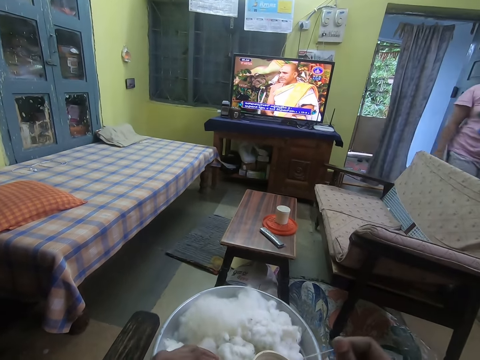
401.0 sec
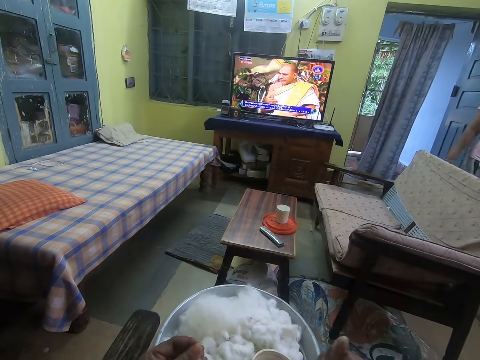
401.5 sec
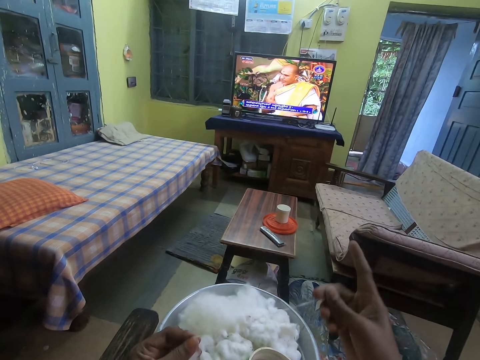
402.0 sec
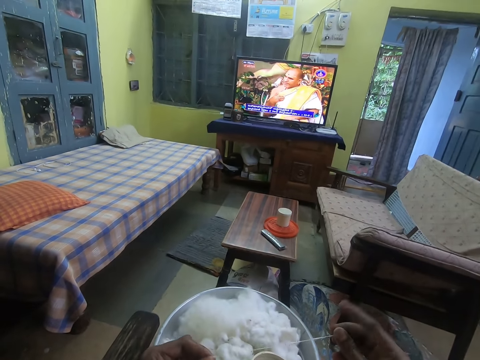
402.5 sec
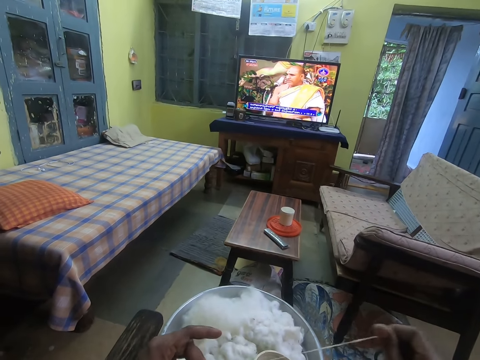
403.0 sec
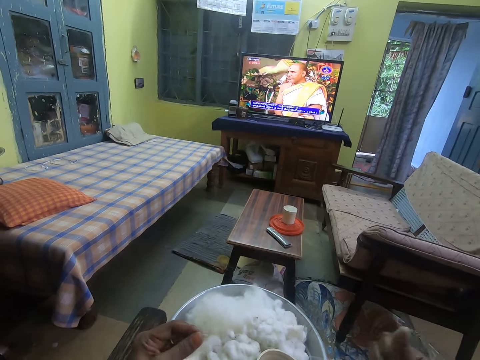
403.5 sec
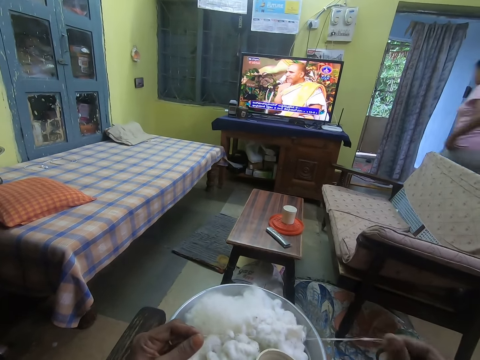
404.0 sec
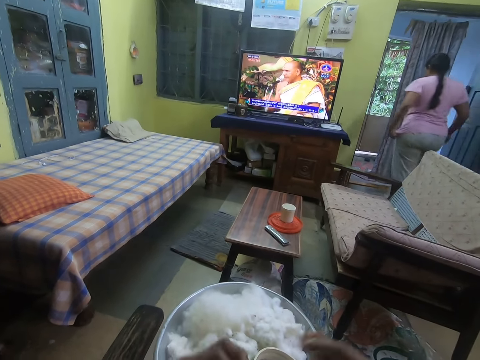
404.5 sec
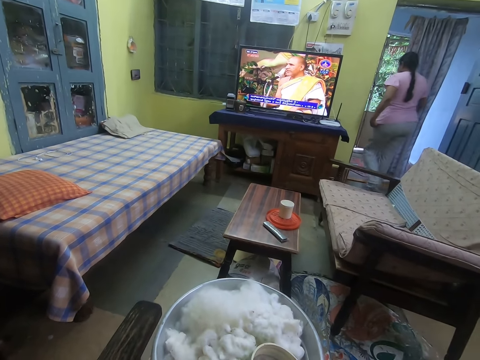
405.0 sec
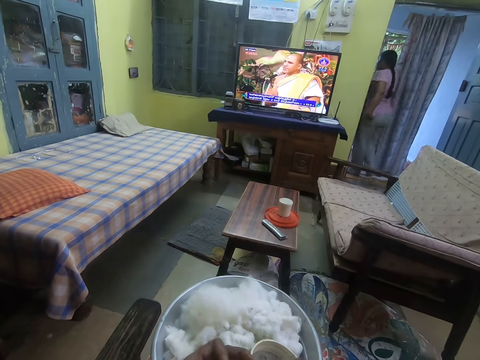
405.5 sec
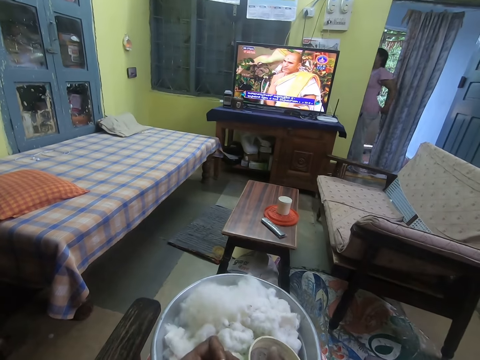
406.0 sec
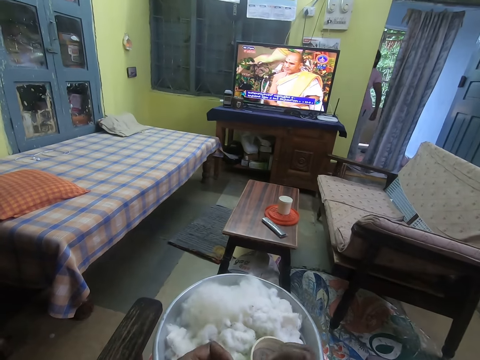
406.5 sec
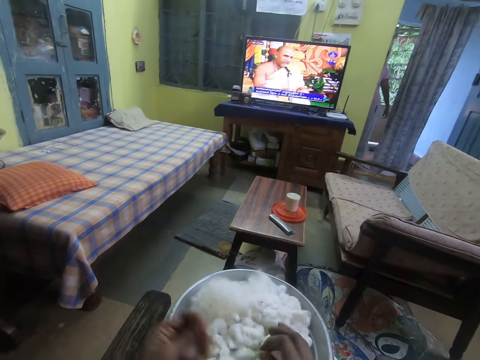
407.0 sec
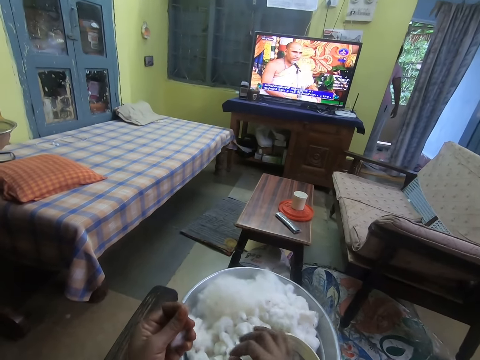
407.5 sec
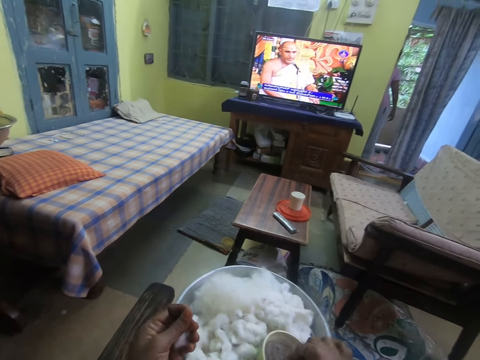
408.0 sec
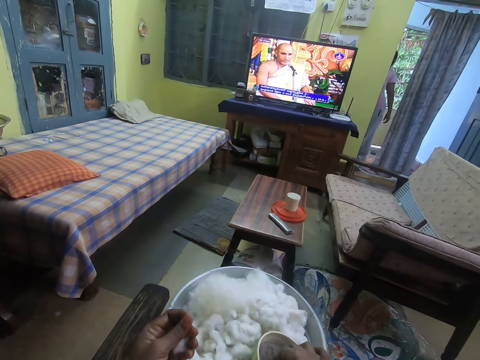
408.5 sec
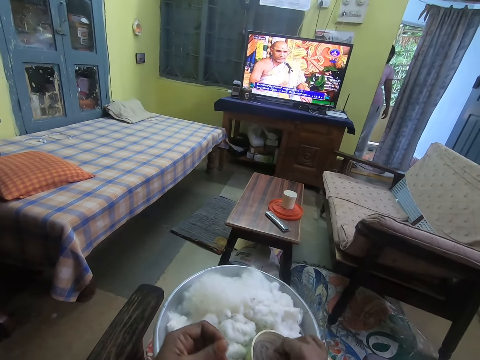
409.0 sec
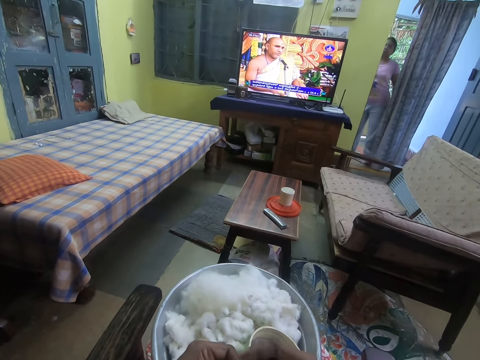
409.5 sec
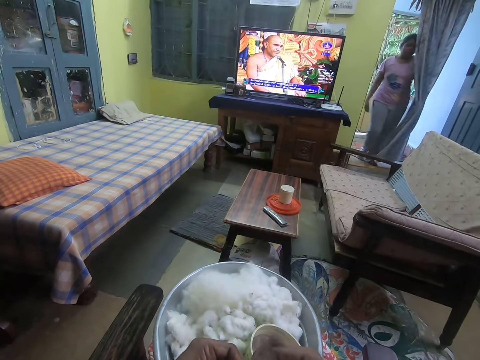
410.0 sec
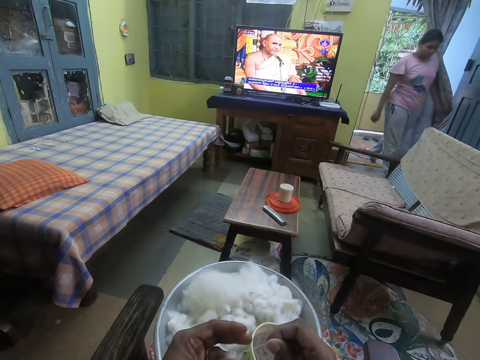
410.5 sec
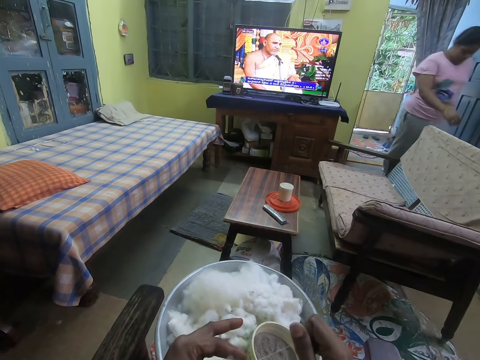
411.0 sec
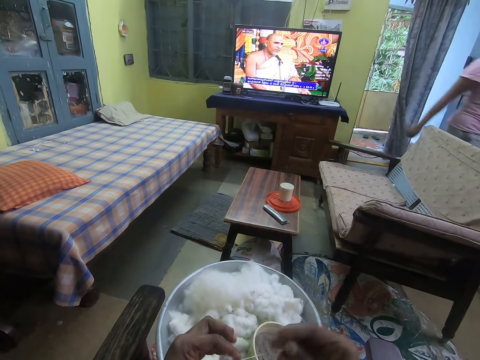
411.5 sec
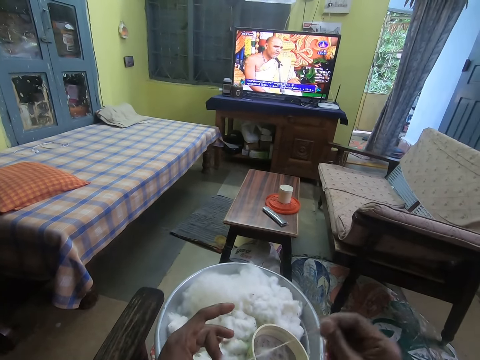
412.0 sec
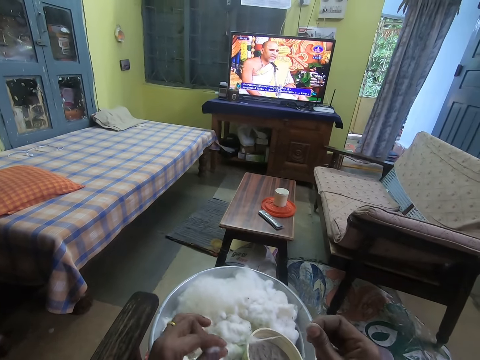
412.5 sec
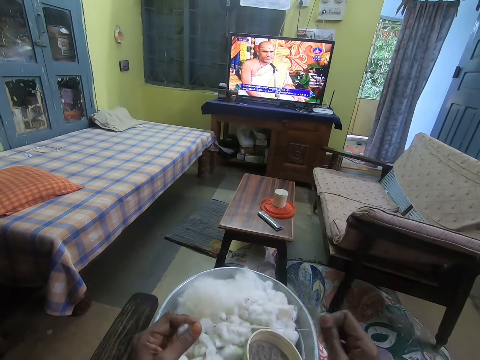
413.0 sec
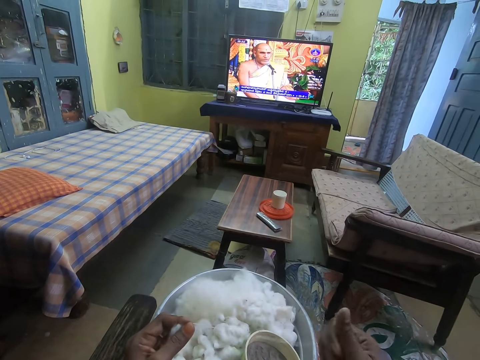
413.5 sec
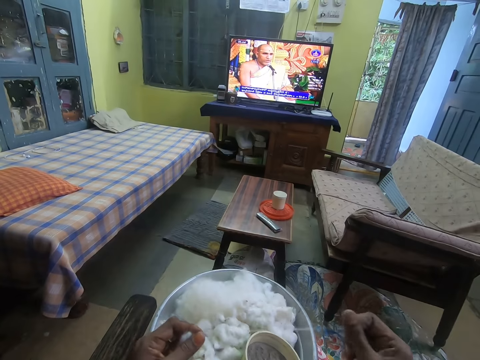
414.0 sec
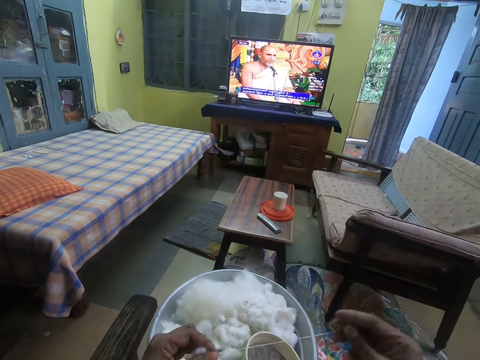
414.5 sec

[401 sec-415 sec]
The camera wearer rolls the wool with both hands. He drops the rolled wool on the tray of wool with his right hand. He touches sand in the bowl of sand with his right hand. He pulls wool from his left hand with his right hand. He pulls the cotton wool.

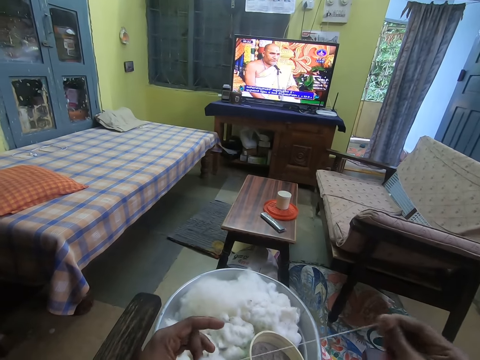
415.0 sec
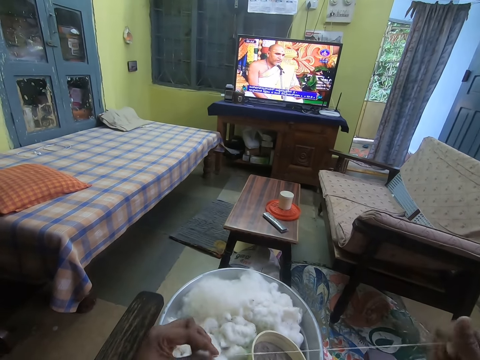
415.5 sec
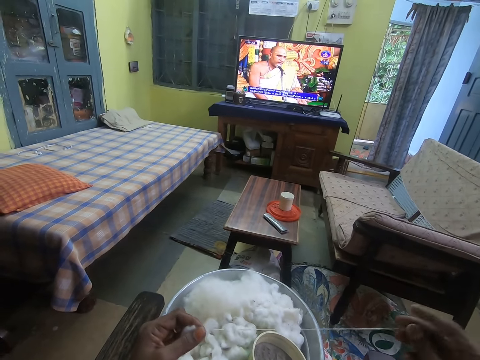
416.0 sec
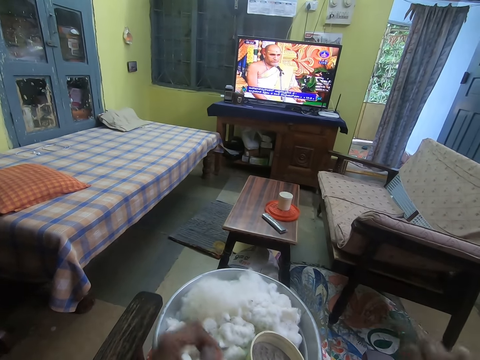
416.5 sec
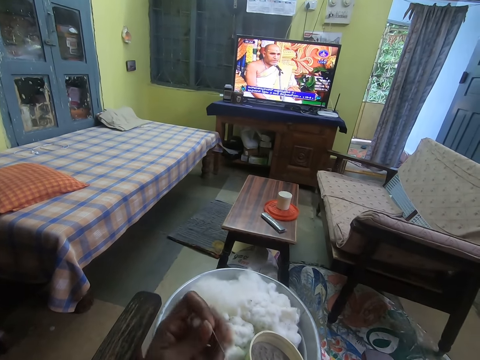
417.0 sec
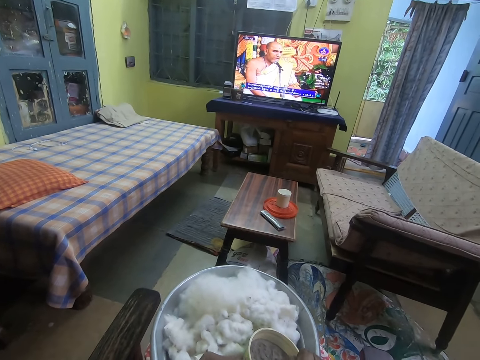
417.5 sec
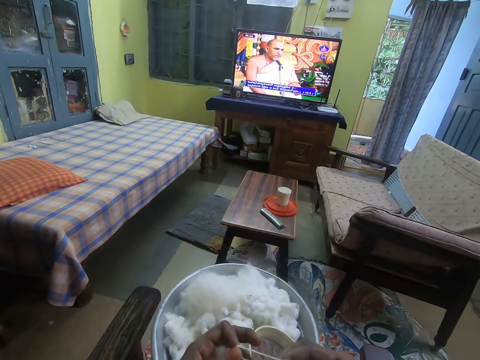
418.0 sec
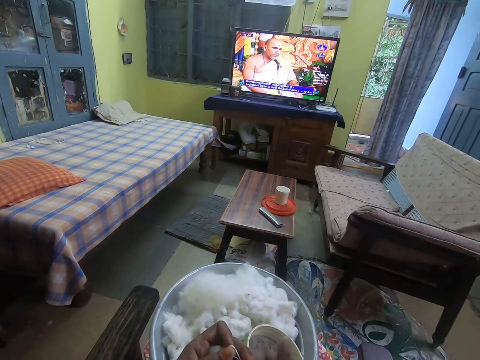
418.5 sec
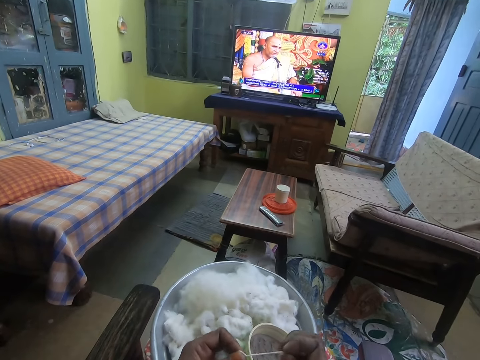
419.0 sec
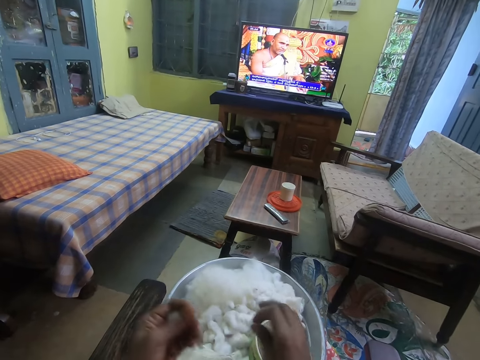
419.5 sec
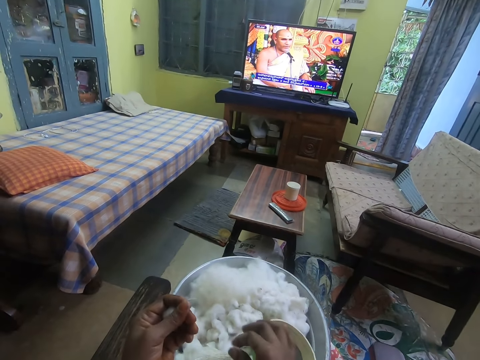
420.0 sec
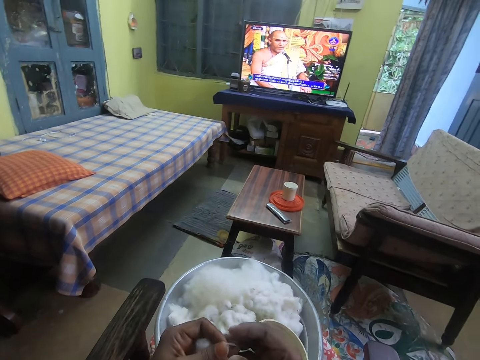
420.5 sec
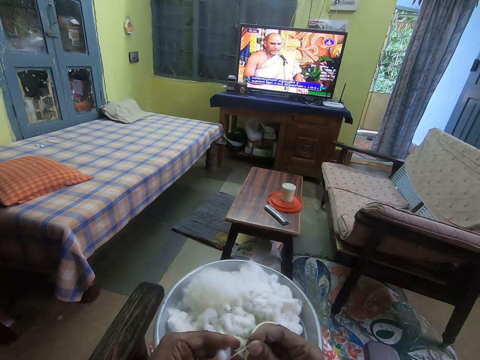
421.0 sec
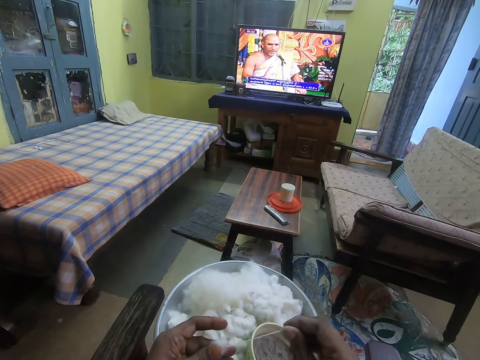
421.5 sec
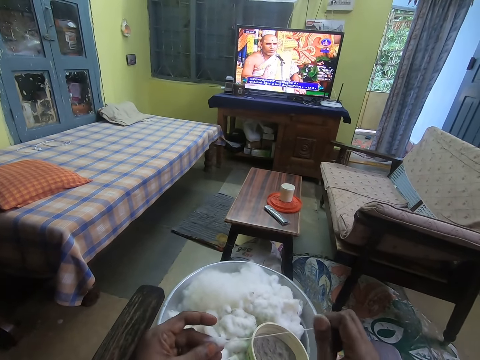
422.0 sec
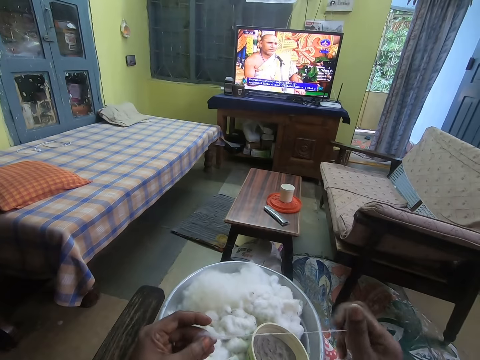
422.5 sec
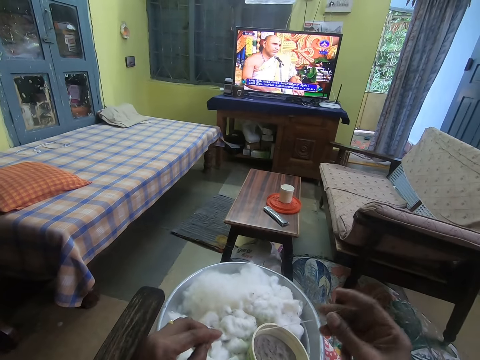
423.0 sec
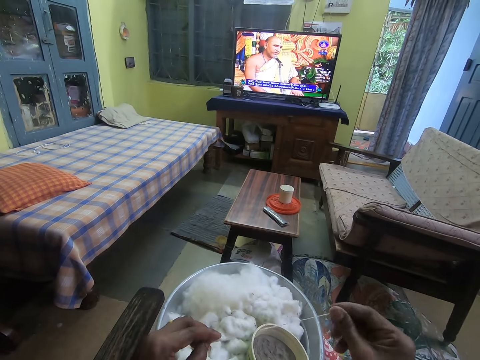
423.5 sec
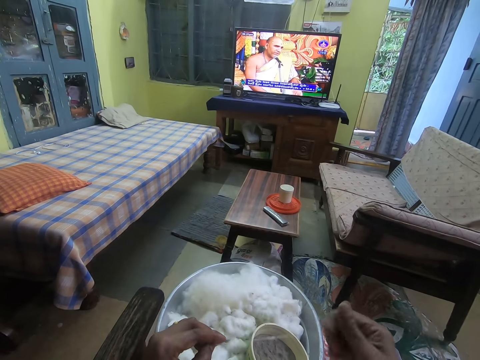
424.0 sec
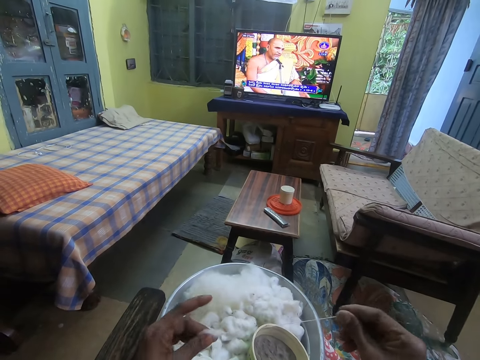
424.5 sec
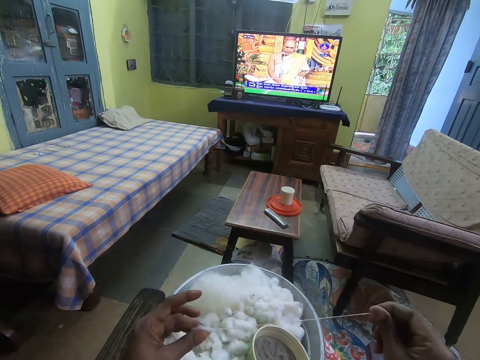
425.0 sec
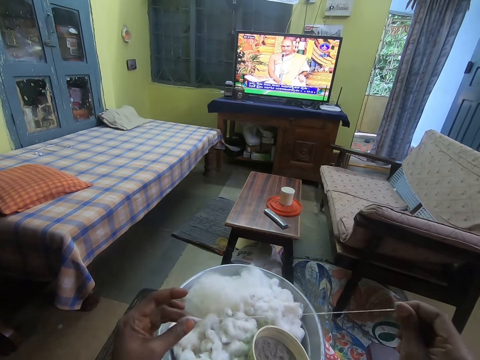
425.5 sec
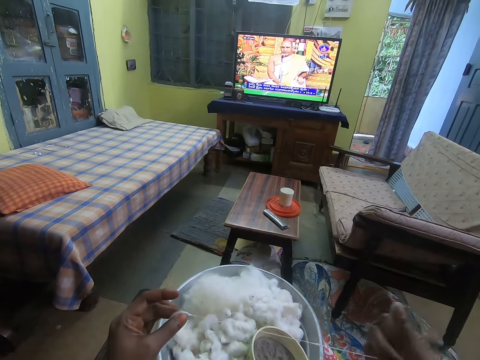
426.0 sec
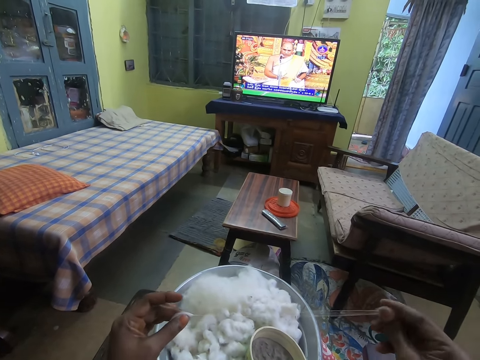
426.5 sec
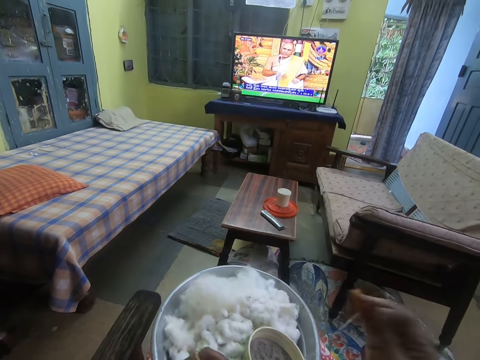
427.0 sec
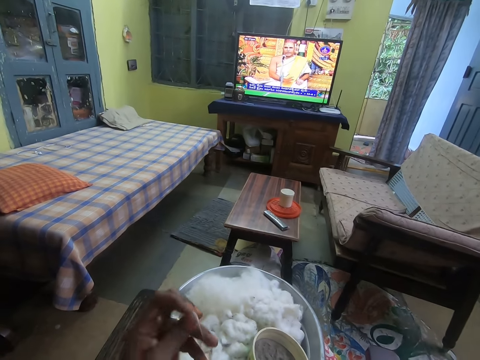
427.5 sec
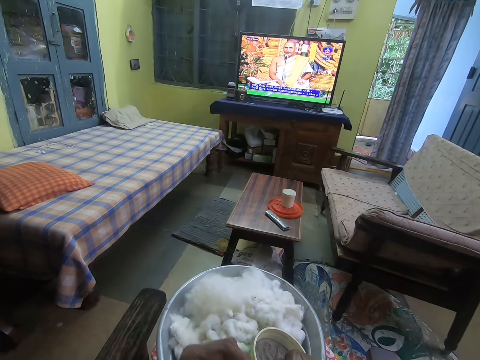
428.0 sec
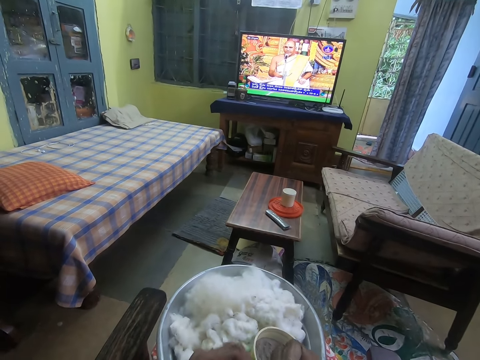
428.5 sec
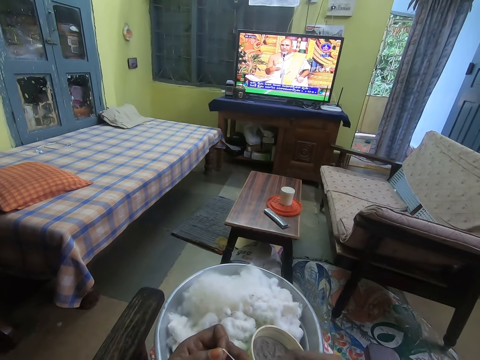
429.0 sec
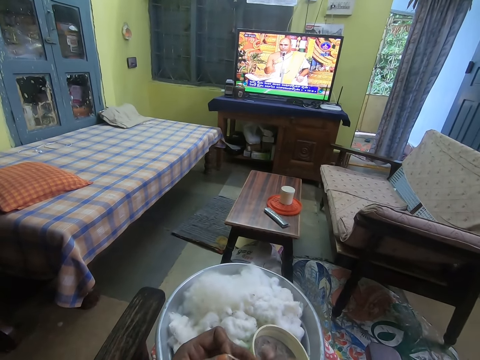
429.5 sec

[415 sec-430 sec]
The camera wearer rolls the wool with both hands. He drops the rolled wool on the tray of wool with his right hand. He pulls wool from his left hand with his right hand. He rolls the wool with both hands.
